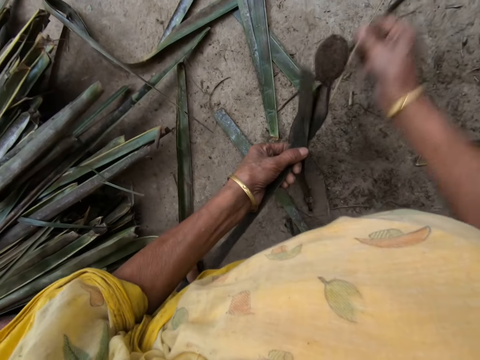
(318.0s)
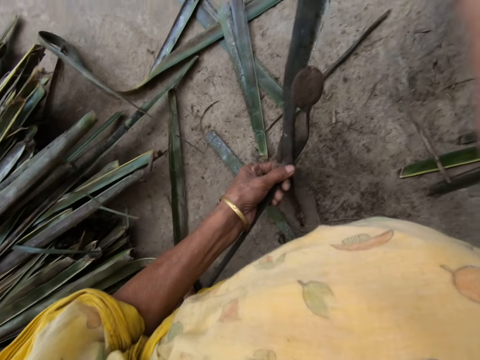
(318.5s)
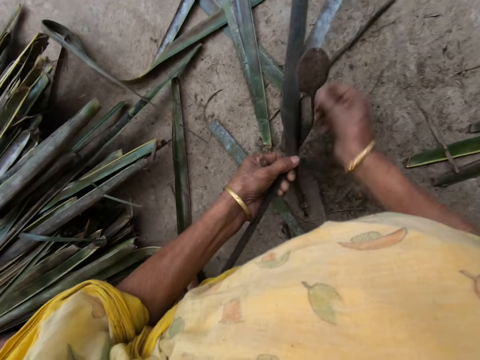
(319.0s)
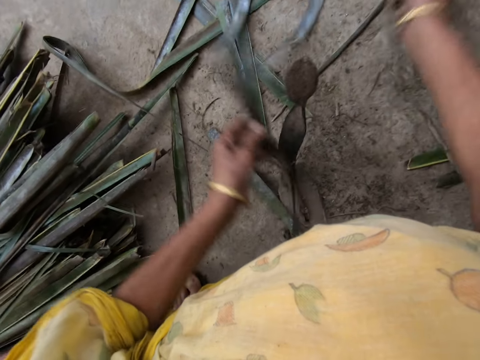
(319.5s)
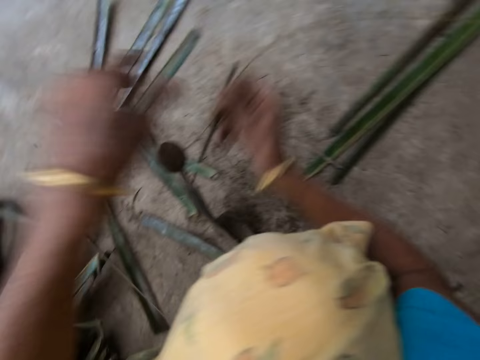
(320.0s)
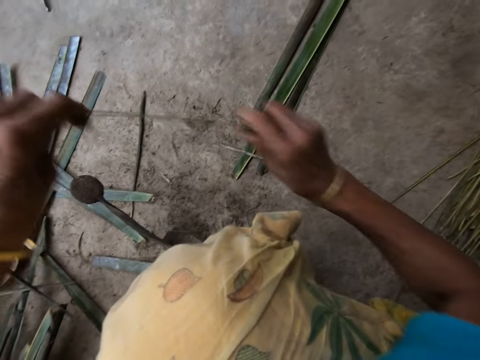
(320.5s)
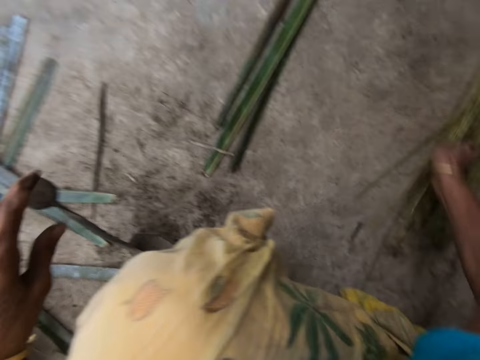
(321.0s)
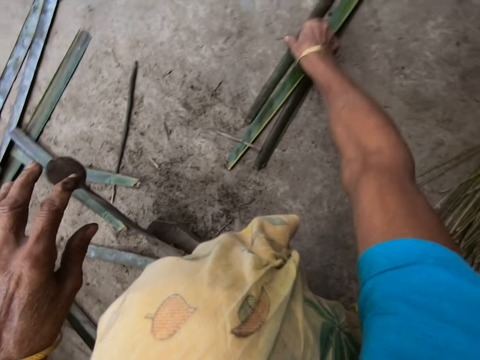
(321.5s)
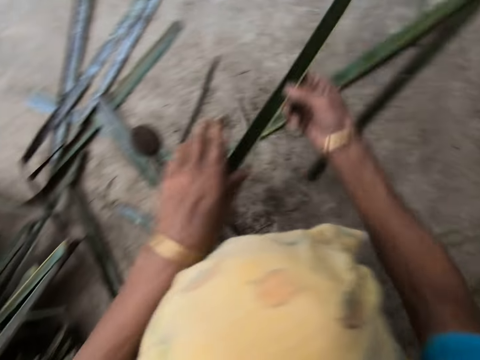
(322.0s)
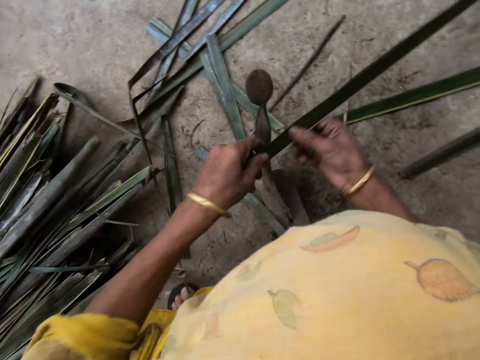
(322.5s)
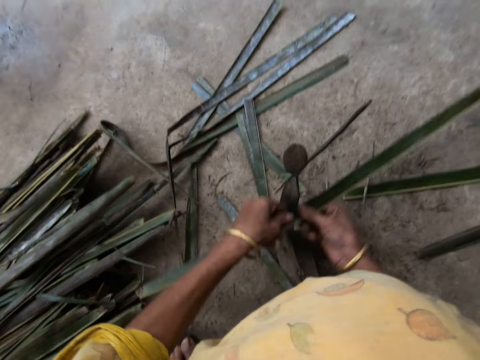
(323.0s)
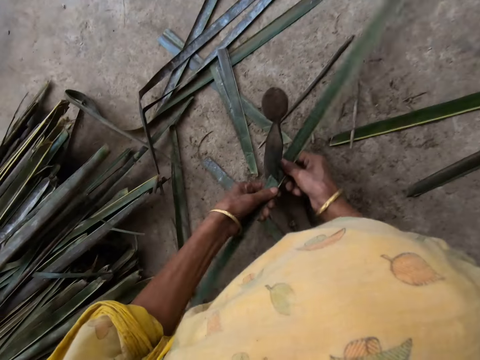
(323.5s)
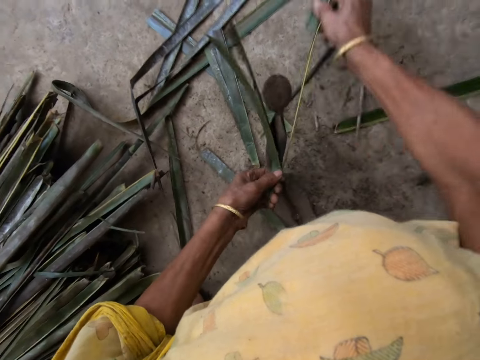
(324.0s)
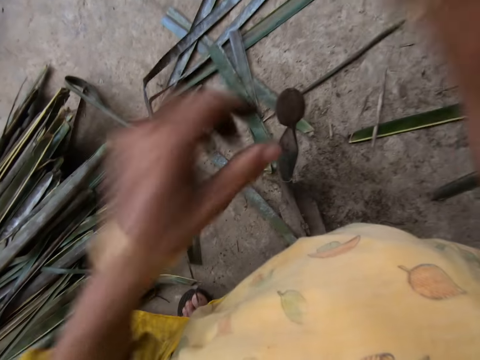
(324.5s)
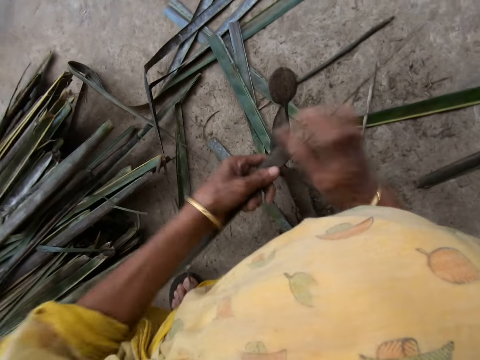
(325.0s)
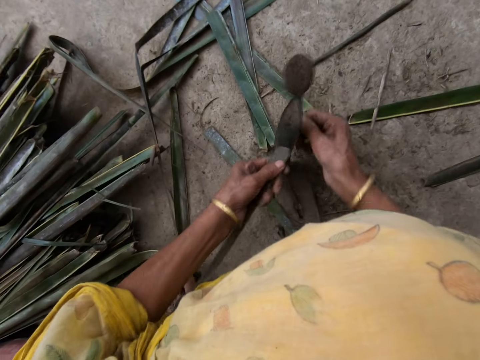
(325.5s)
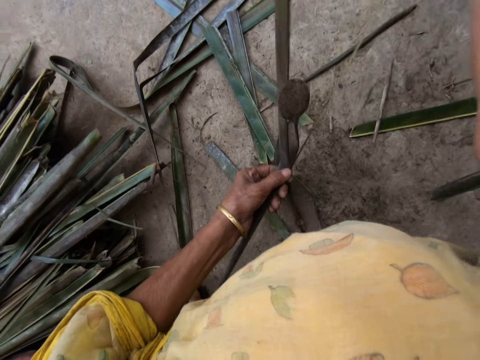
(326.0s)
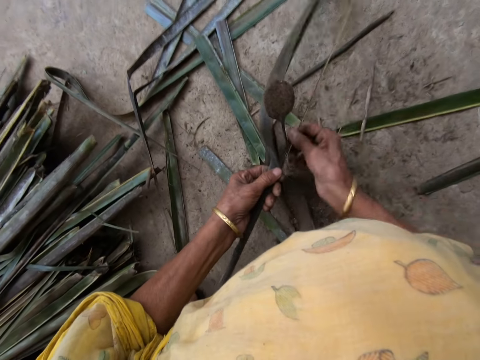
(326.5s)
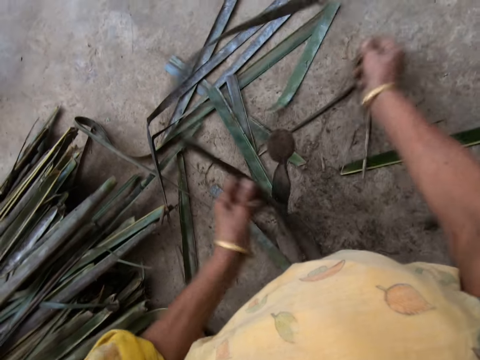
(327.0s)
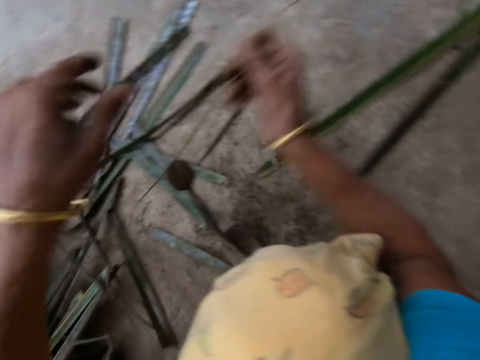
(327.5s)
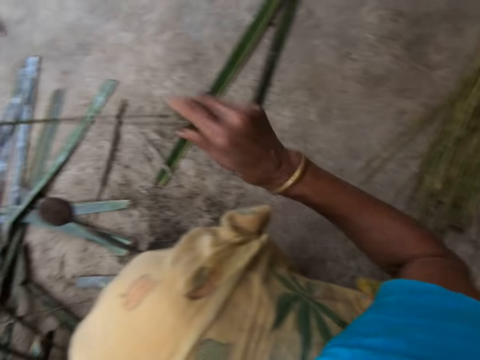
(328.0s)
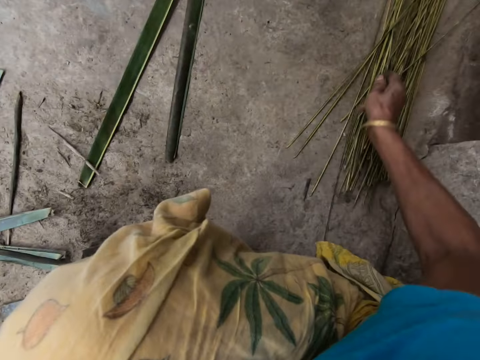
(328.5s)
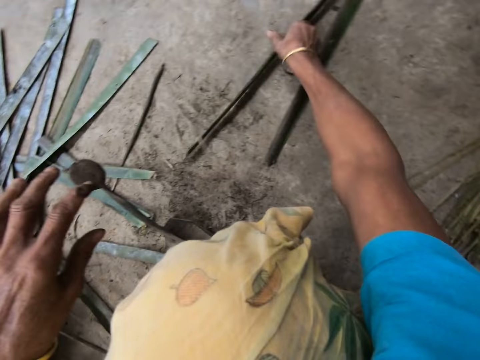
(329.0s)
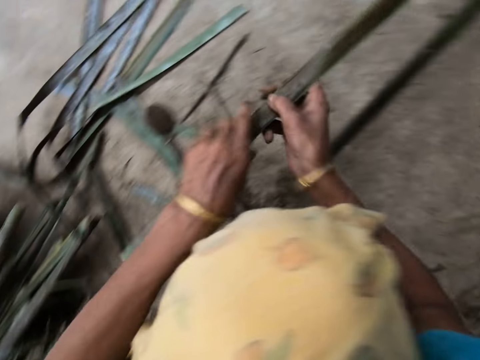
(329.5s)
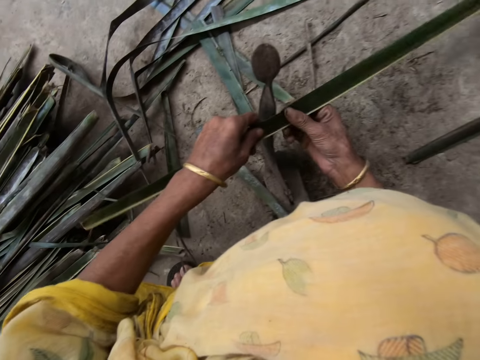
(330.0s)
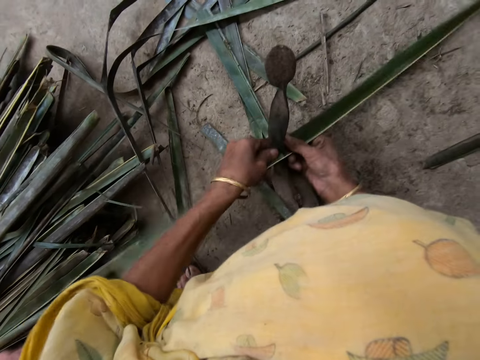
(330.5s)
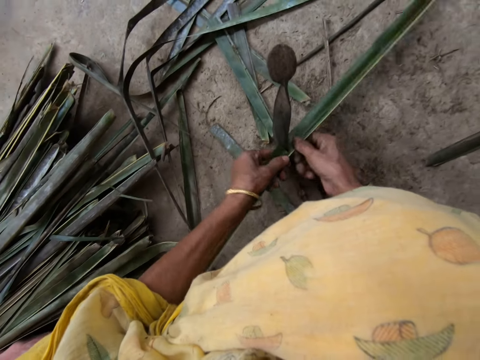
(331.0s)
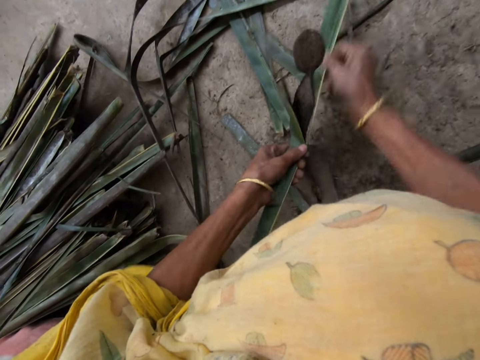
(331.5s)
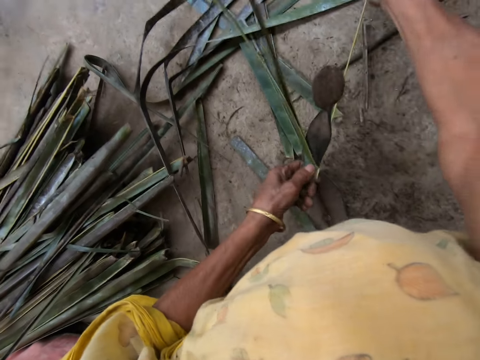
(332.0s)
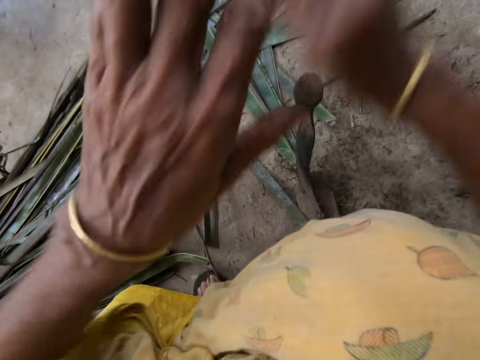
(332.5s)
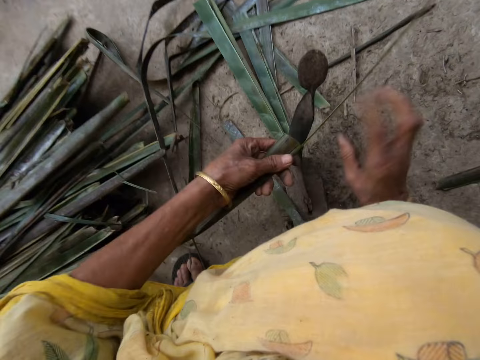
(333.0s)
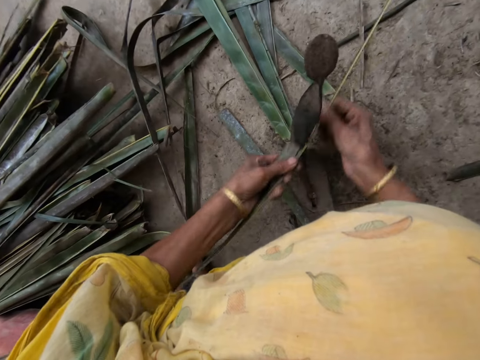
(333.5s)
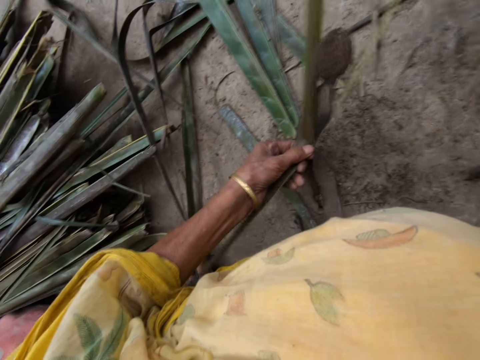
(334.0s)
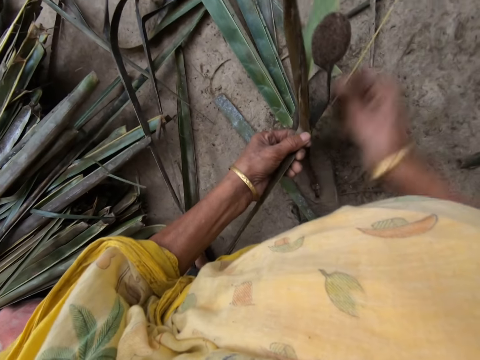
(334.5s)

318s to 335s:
The camera wearer drops the filed palm frond on the floor with her right hand. She collects the cattail sticks. She picks a piece of palm frond or cattail leaves from the floor with her right hand. She splits the cattail leaves. She files the palm frond with the file with both hands. She collects the cattail sticks. She drops the filed palm frond on the floor with her right hand. She picks a piece of palm frond from the floor with her right hand. She splits the cattail leaves. She files the palm frond with the file with both hands.

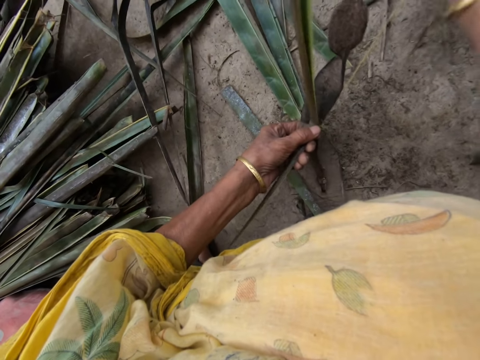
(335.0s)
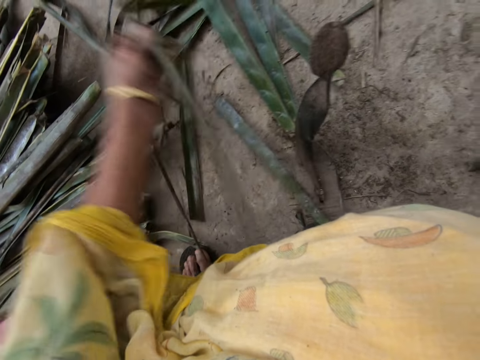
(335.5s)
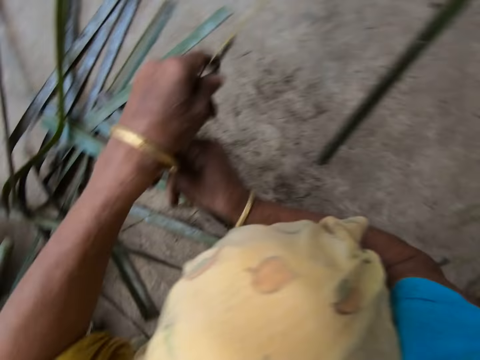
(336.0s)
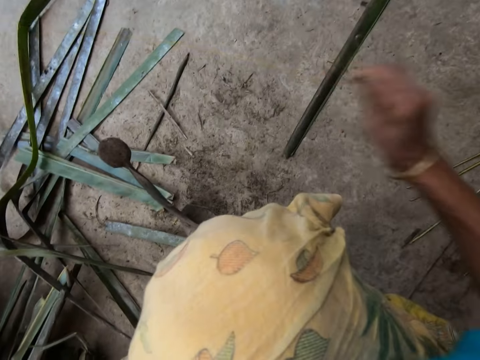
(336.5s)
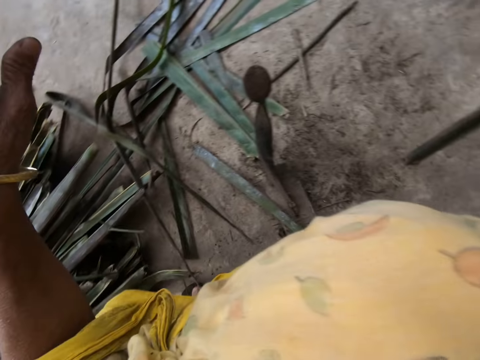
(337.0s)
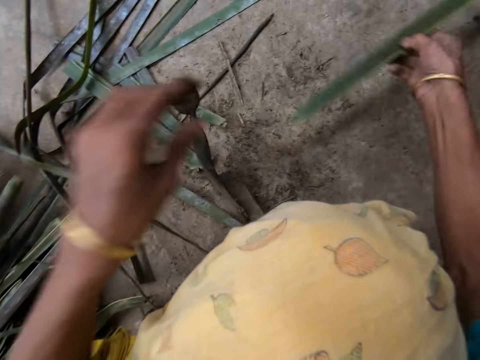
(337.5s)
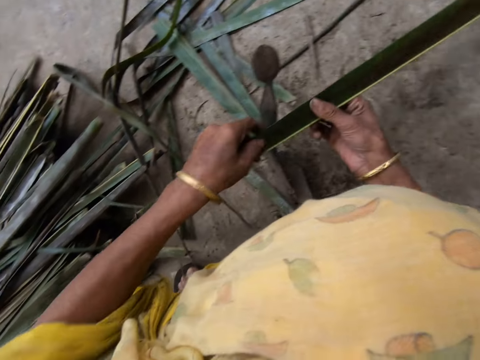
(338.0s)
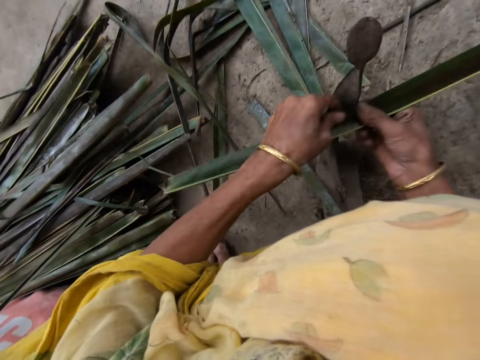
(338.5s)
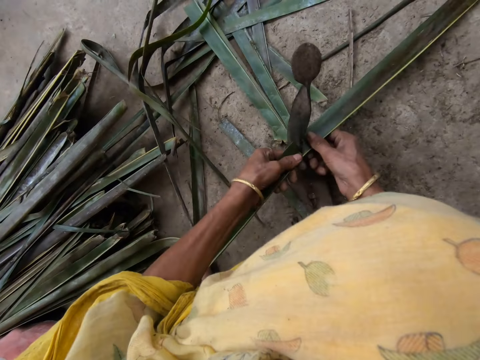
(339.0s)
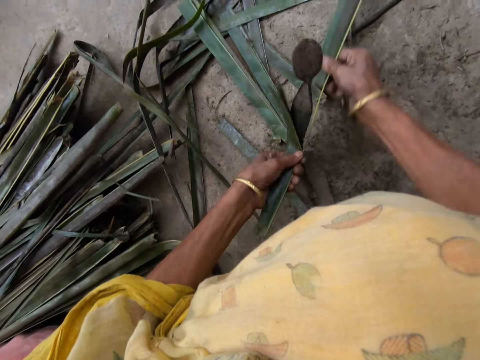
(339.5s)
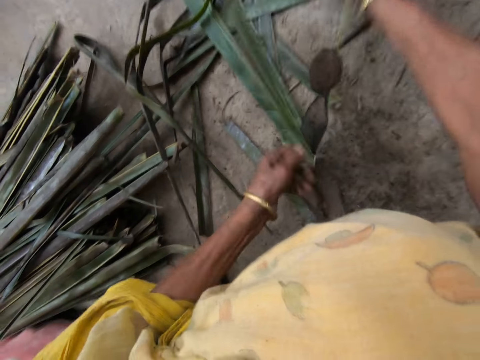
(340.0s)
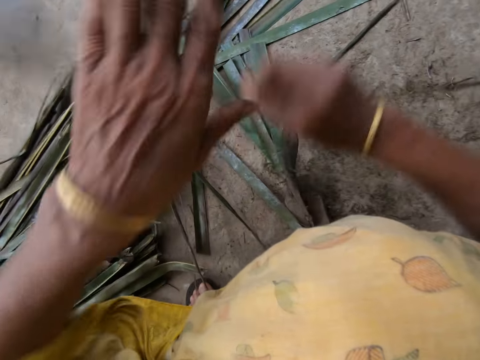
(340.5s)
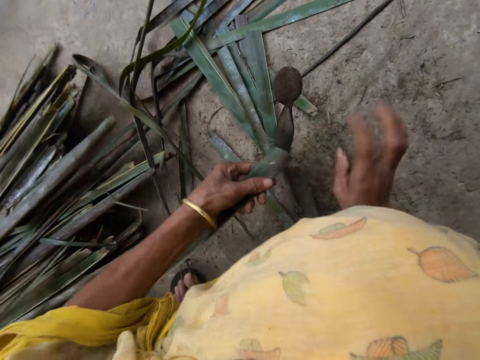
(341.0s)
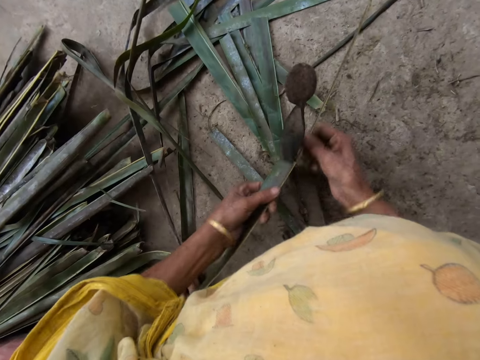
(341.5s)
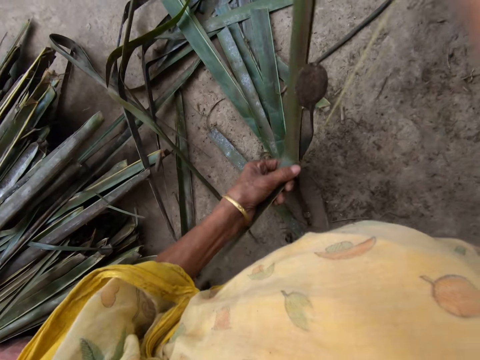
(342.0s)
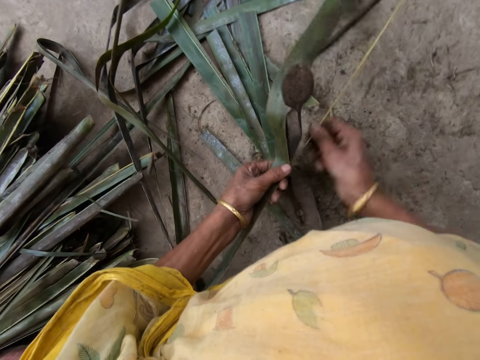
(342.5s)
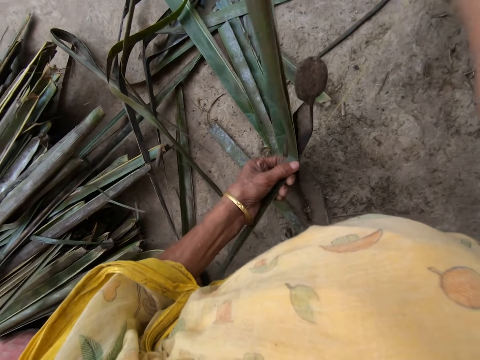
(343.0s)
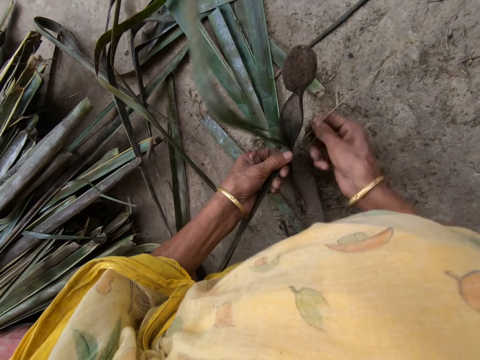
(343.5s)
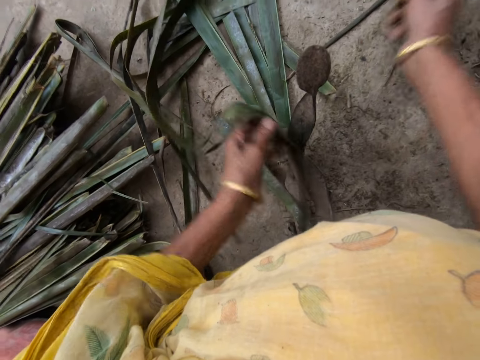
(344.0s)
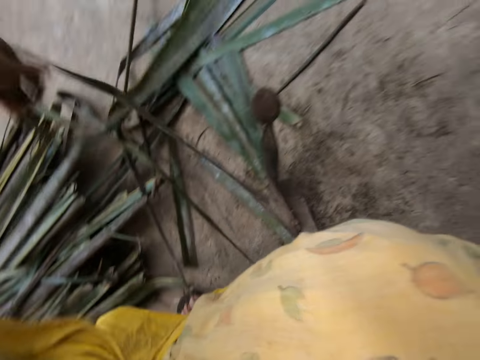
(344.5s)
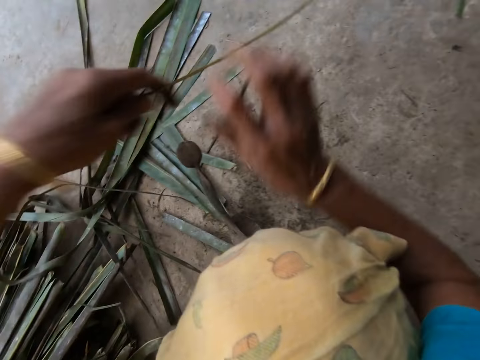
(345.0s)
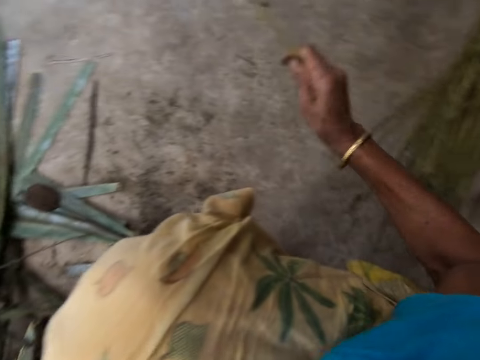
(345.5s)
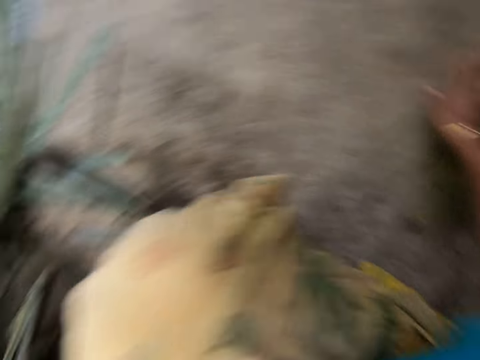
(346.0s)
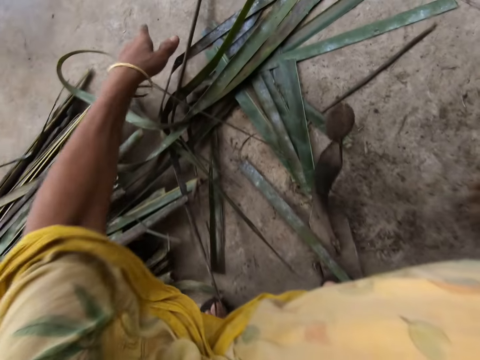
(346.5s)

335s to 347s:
The camera wearer drops the filed palm frond on the floor with her right hand. She collects the cattail sticks. She picks a piece of palm frond or cattail leaves from the floor with her right hand. She splits the cattail leaves. She files the palm frond with the file with both hands. She drops the filed palm frond on the floor with her right hand. She collects the cattail sticks.
